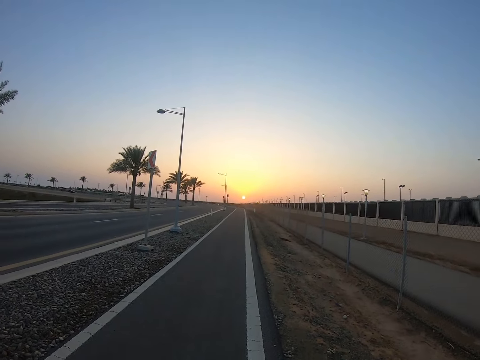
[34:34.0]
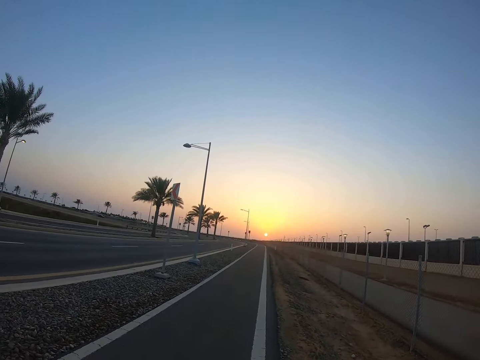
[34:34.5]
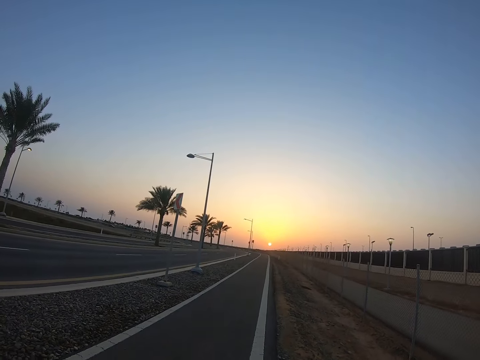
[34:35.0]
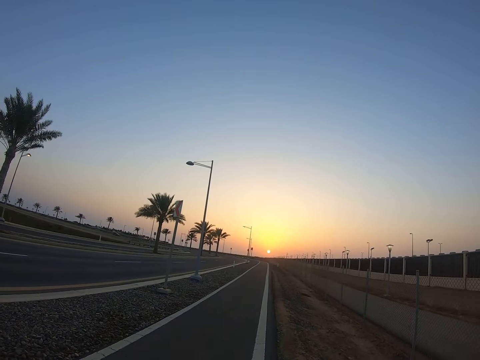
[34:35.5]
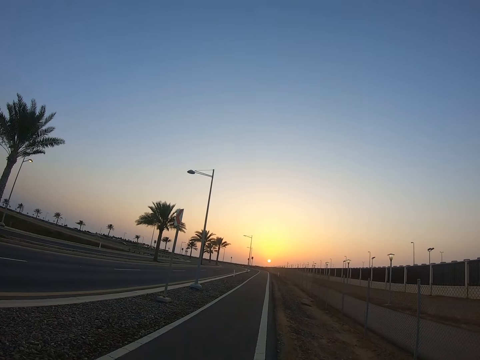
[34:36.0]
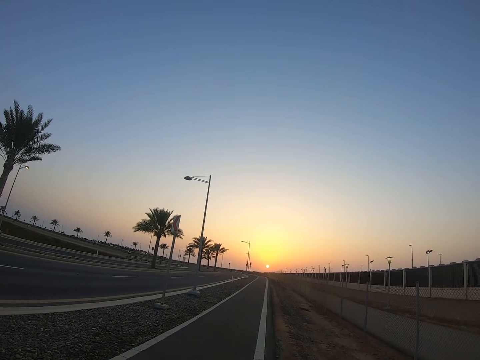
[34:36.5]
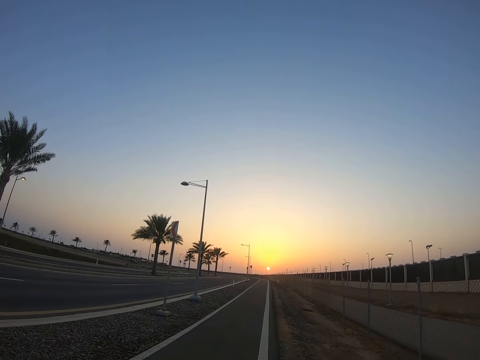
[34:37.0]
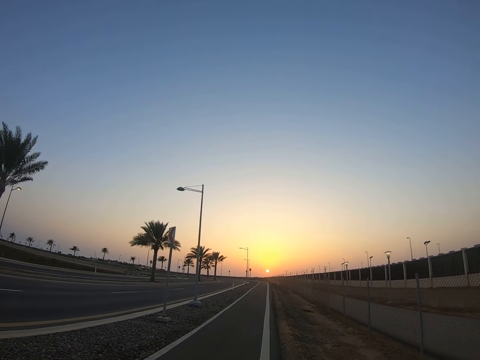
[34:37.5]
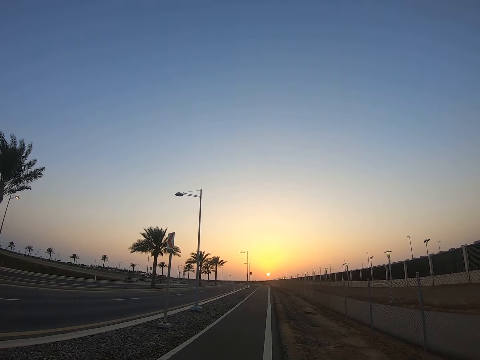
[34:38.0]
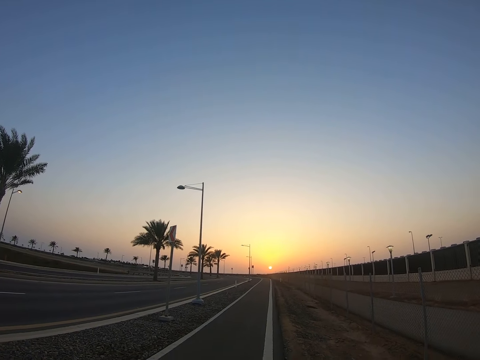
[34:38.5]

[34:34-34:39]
The camera wearer switches her phone from the right hand to the left hand. She walks on the road.

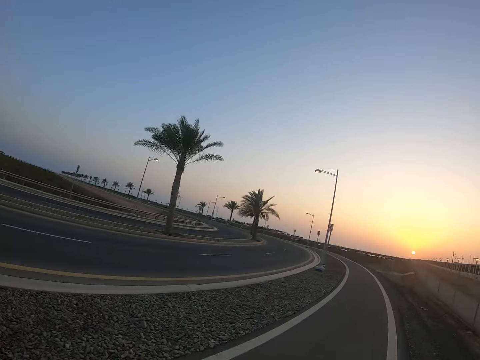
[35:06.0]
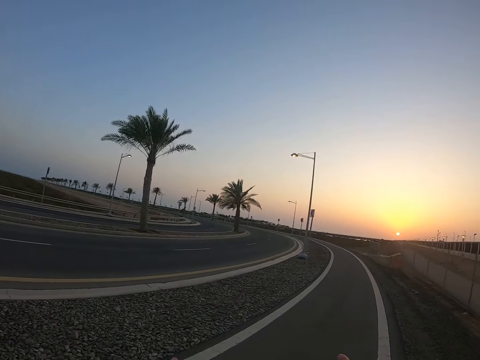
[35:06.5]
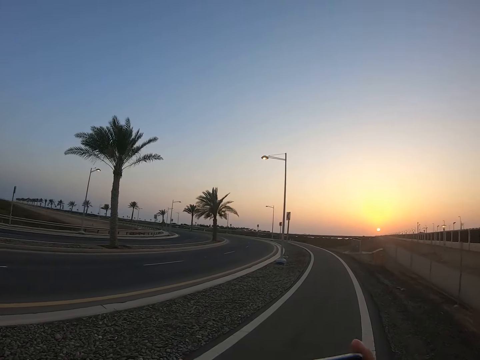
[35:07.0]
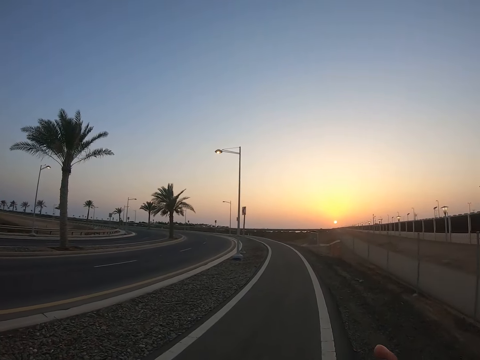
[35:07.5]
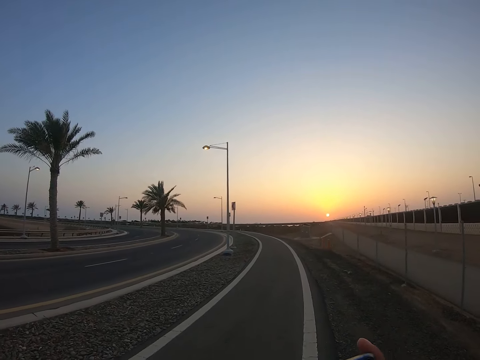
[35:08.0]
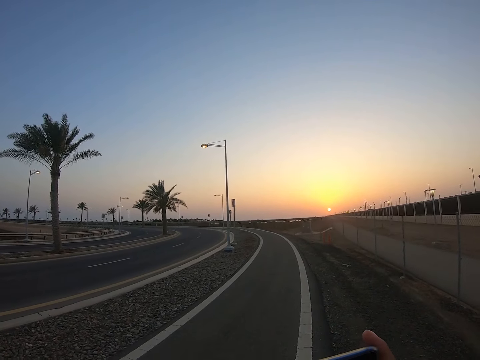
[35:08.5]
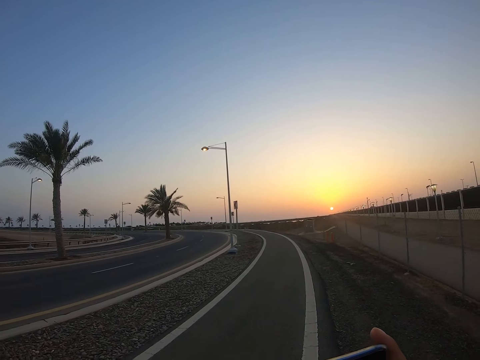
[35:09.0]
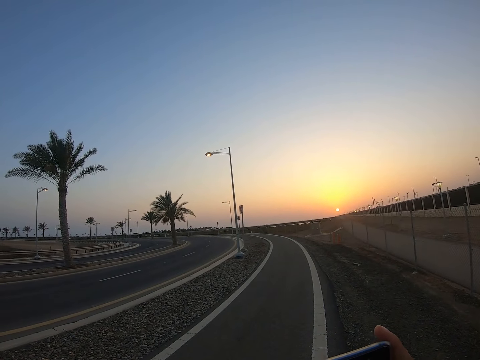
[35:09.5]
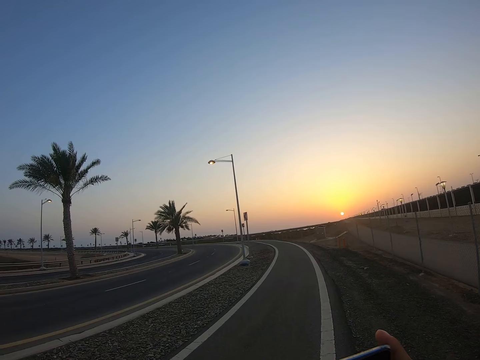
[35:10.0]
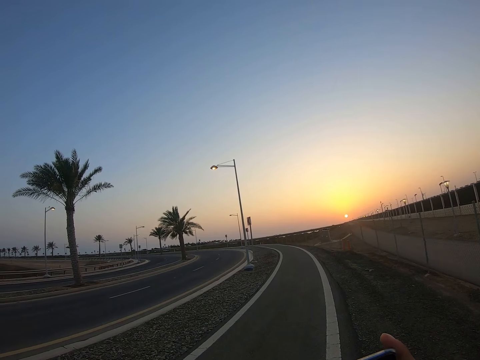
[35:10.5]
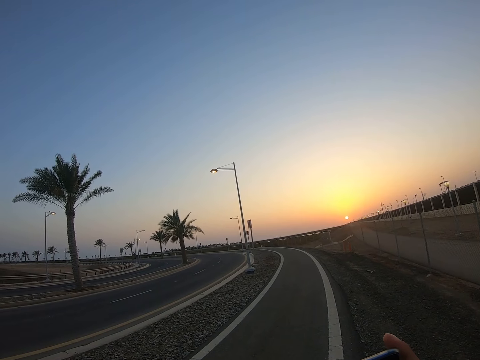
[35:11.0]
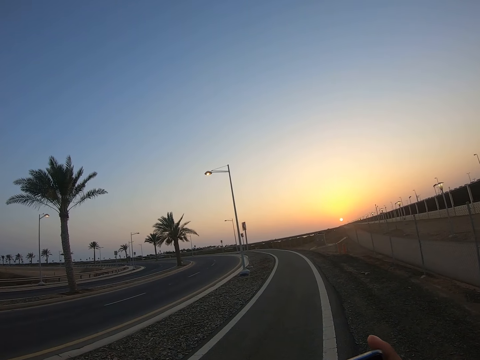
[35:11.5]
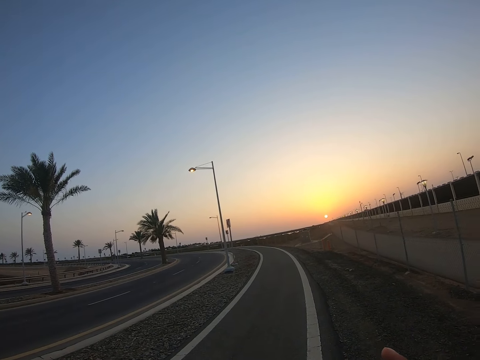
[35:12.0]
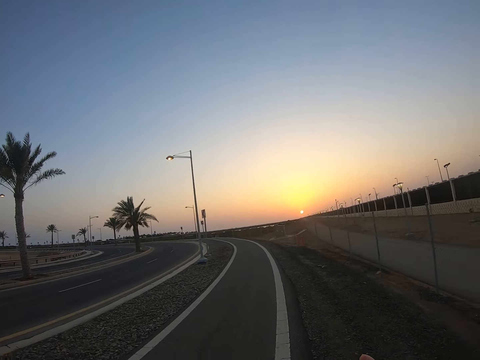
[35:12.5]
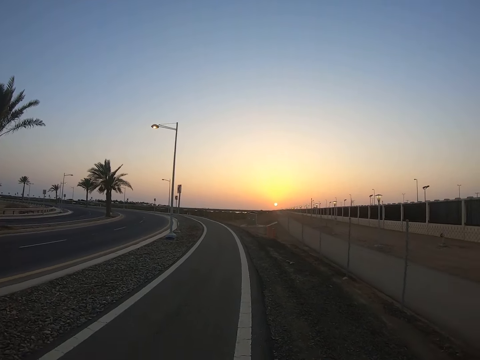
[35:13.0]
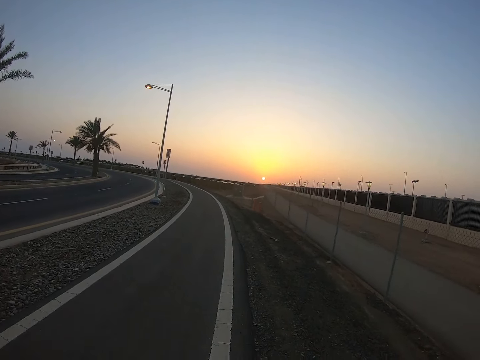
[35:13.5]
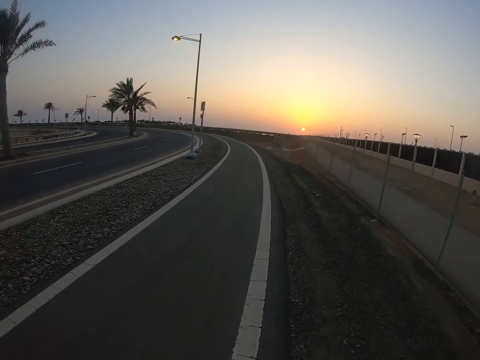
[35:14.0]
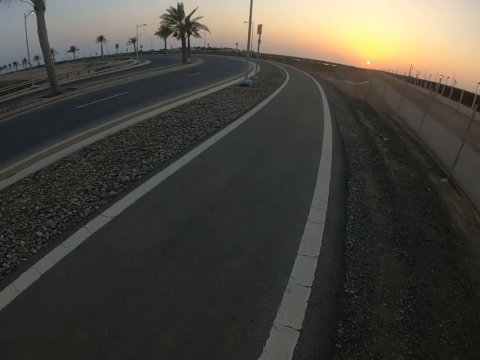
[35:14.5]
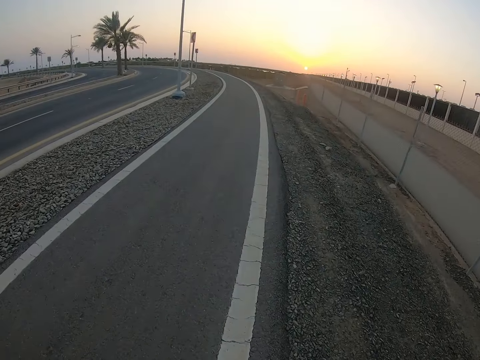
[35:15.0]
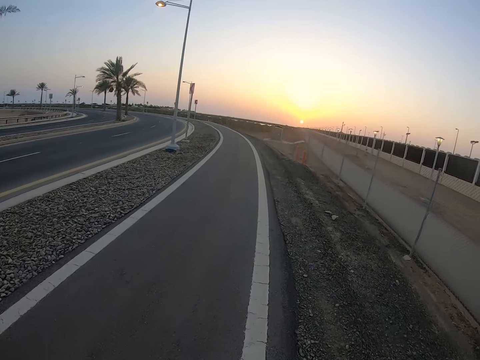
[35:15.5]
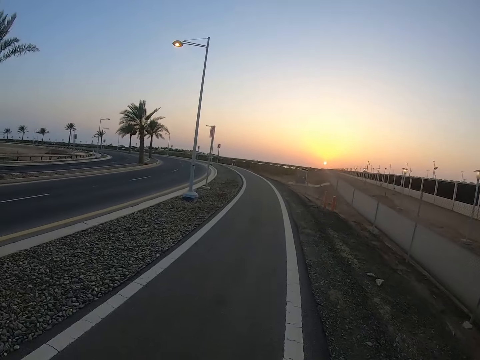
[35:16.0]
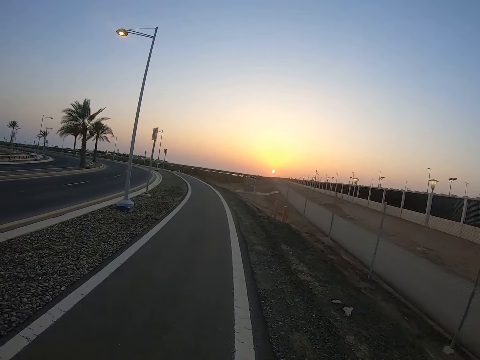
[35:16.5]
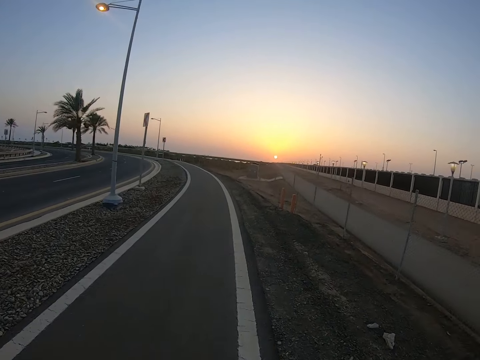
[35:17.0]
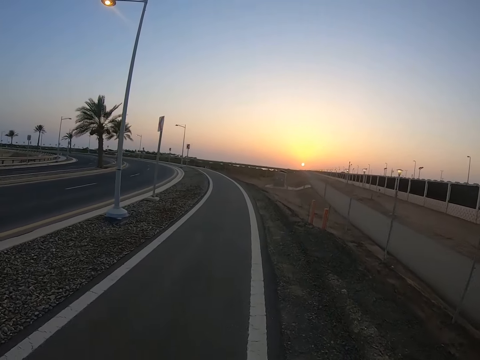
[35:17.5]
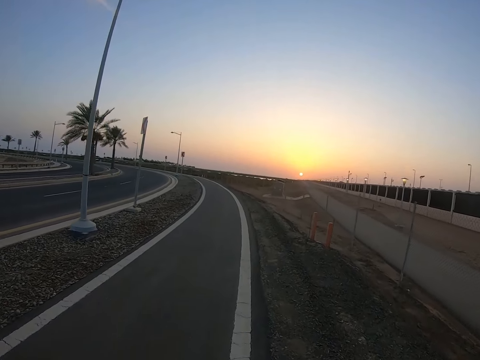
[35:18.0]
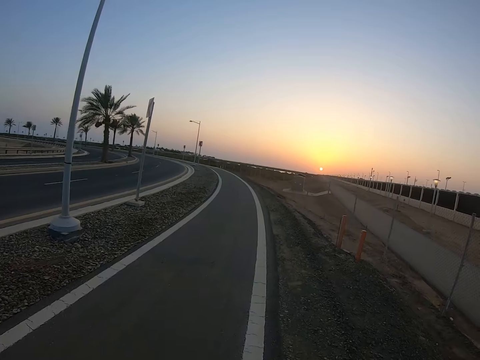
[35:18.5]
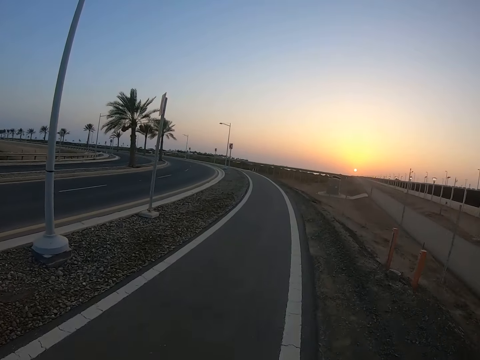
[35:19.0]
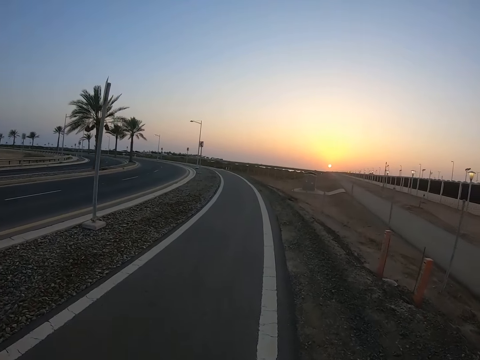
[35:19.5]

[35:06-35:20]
The camera wearer holds a phone landscape. They lift up the phone. They put hands down. They walk on the road.

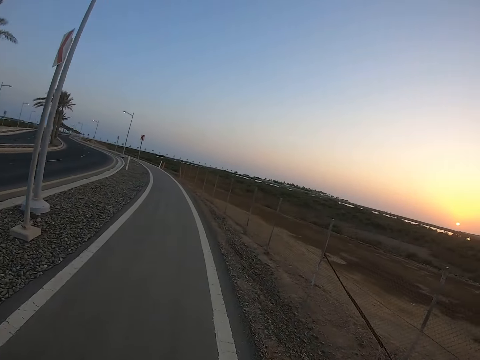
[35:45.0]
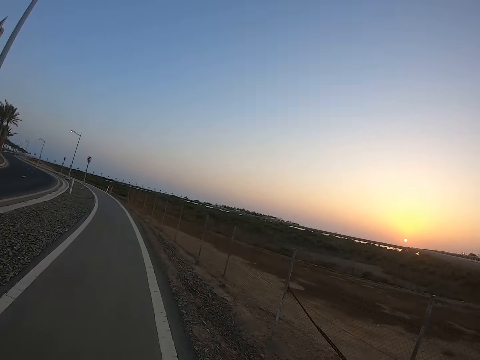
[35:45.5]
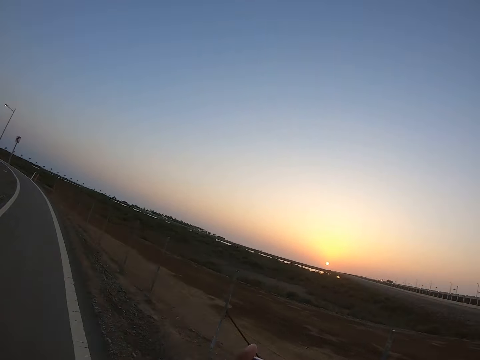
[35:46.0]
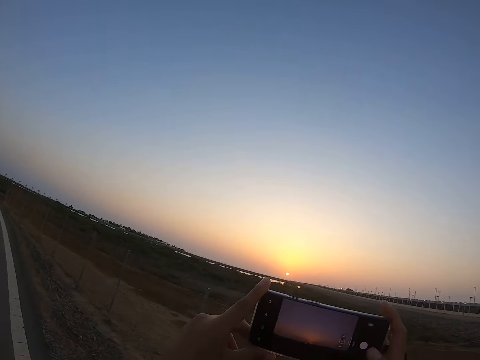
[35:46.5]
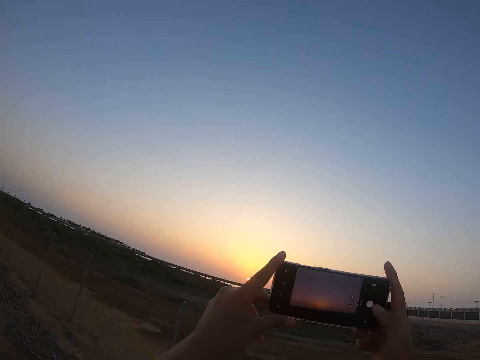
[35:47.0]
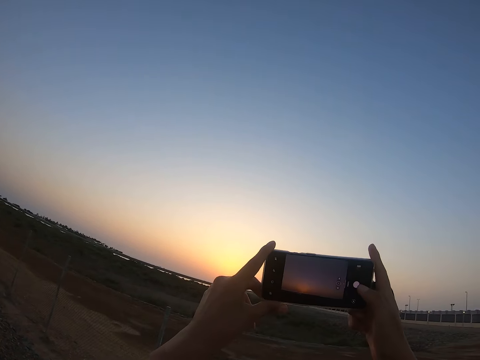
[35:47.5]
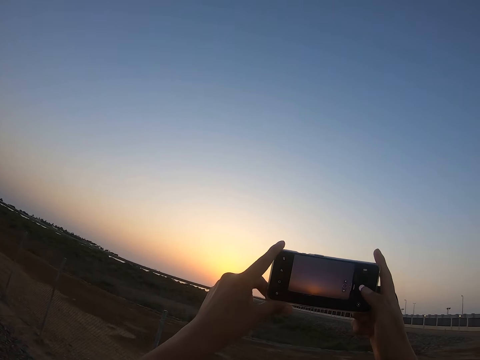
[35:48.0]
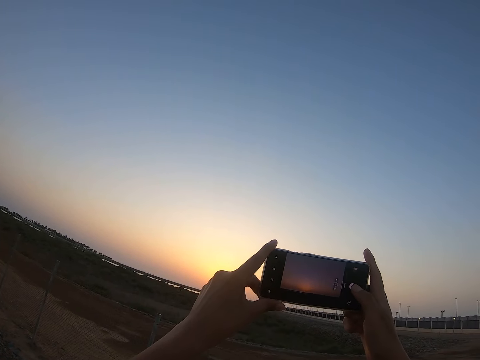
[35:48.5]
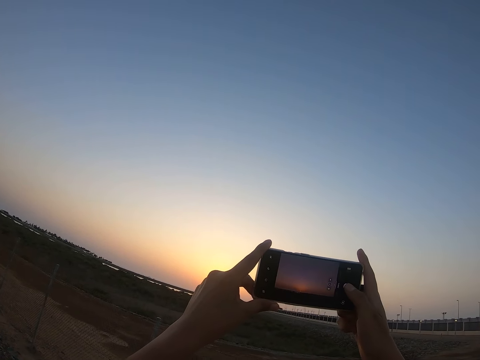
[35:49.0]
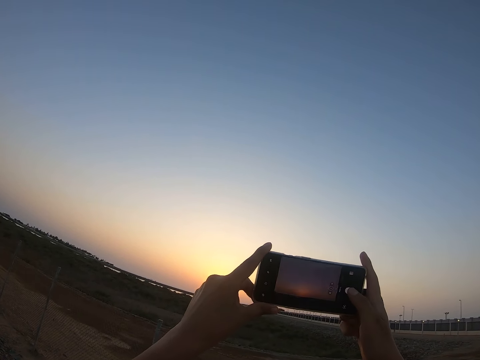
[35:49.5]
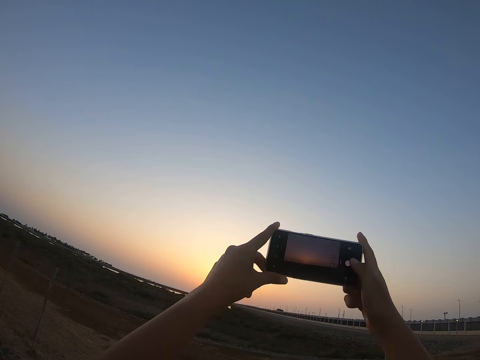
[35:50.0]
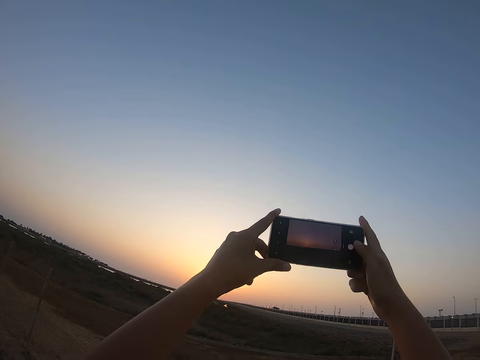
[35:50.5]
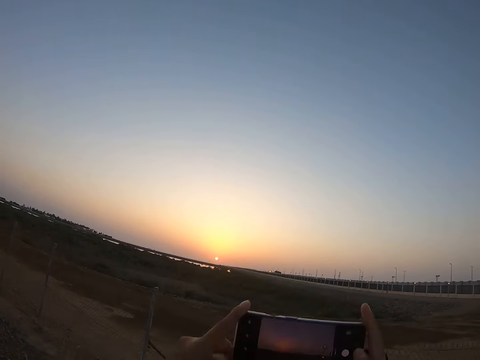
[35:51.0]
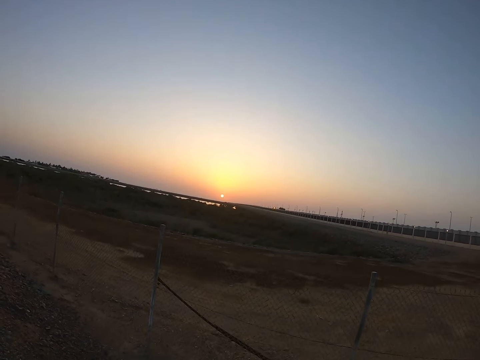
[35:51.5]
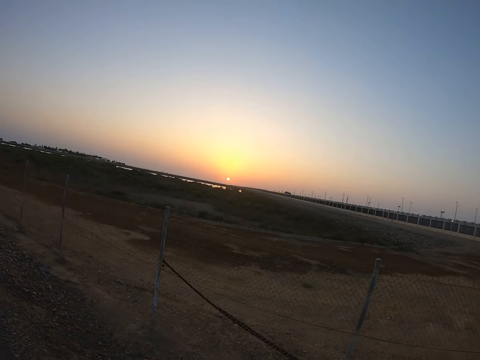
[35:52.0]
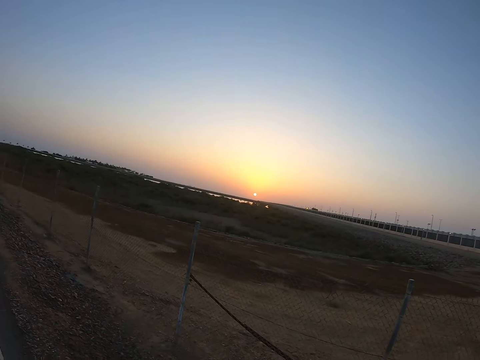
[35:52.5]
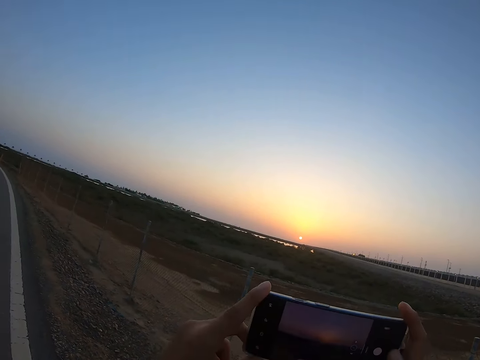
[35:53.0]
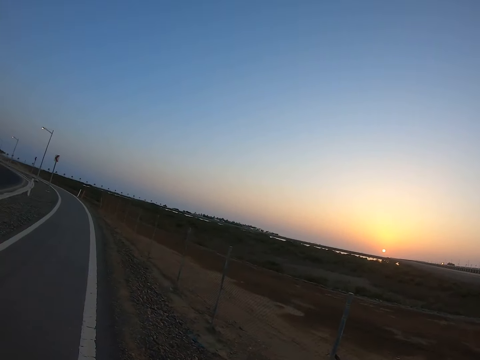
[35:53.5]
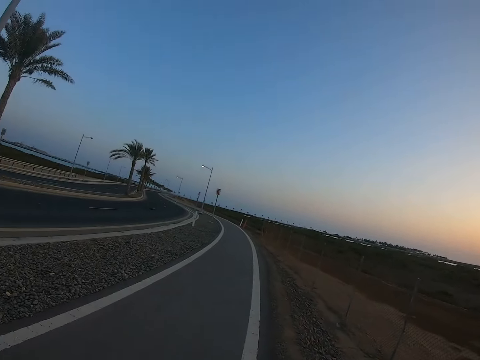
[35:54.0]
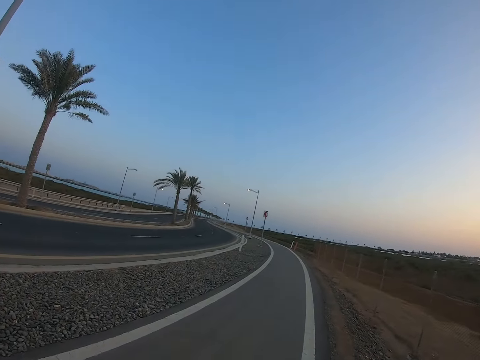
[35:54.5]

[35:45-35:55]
The camera wearer lifts up a phone landscape. They stand. They take a photo of the sunset. They drop hands down. They lift up the phone landscape. They drop hands down. They walk on the road.
